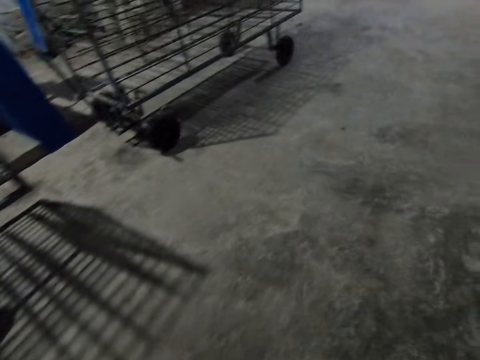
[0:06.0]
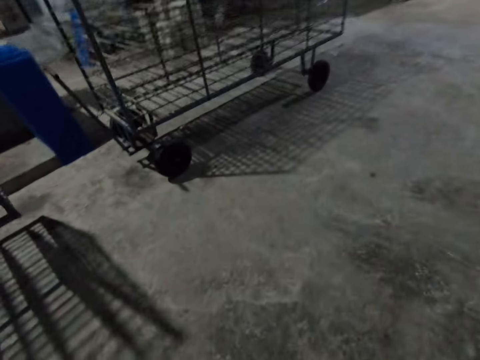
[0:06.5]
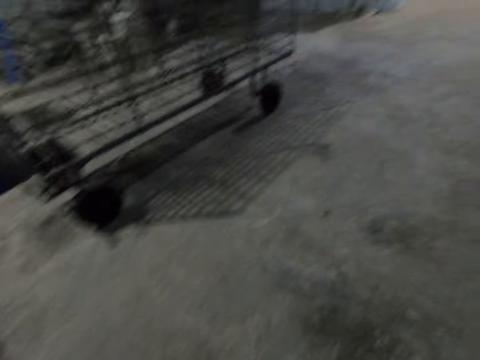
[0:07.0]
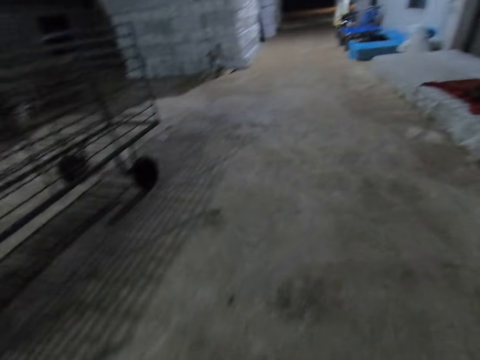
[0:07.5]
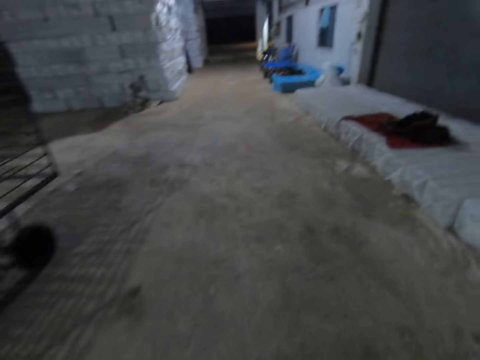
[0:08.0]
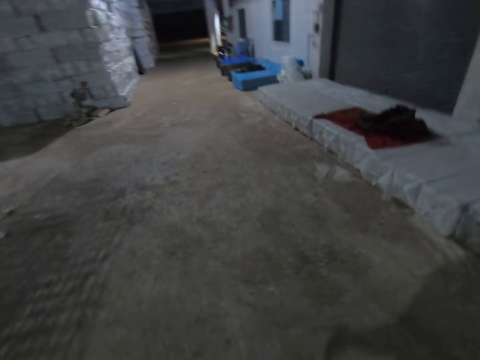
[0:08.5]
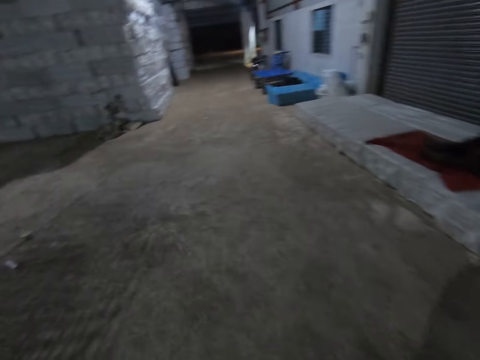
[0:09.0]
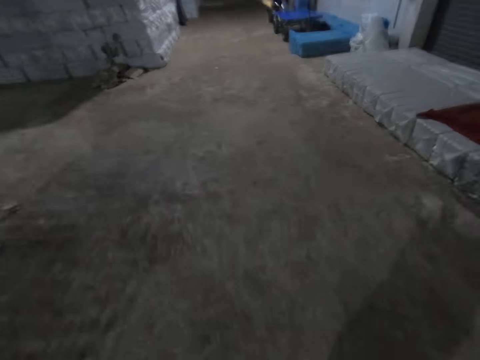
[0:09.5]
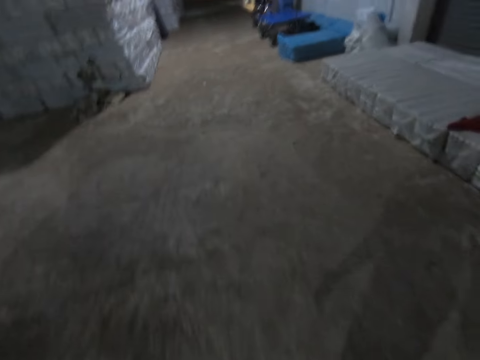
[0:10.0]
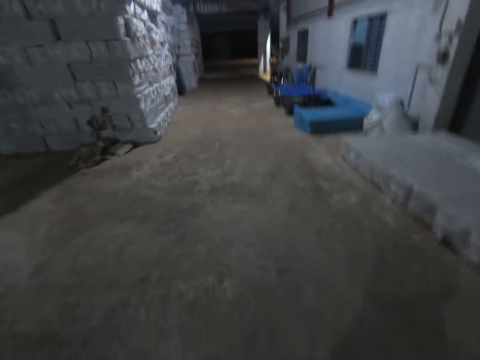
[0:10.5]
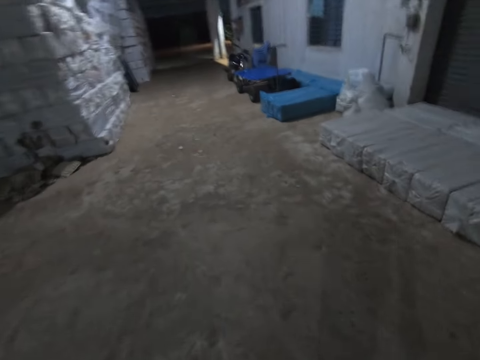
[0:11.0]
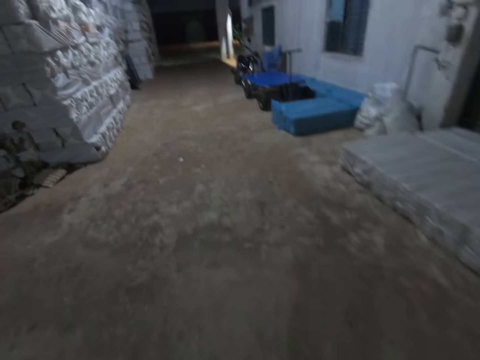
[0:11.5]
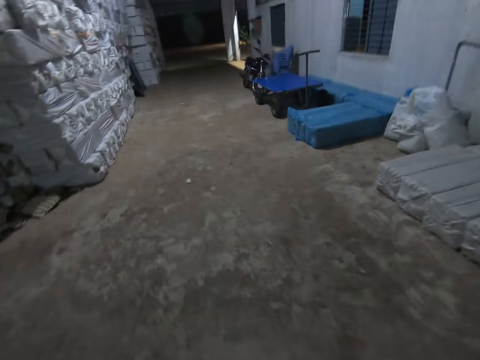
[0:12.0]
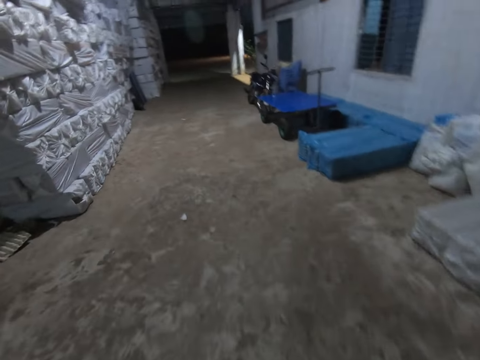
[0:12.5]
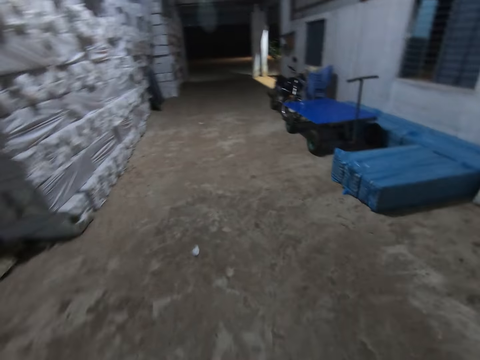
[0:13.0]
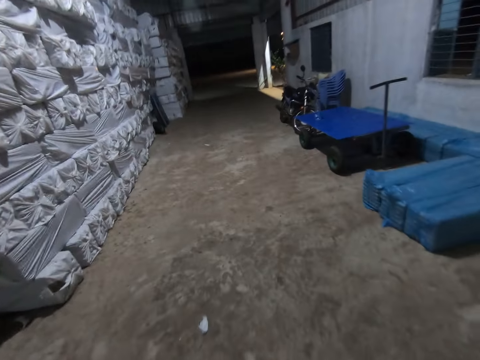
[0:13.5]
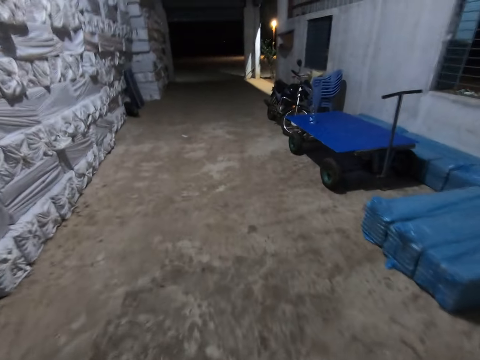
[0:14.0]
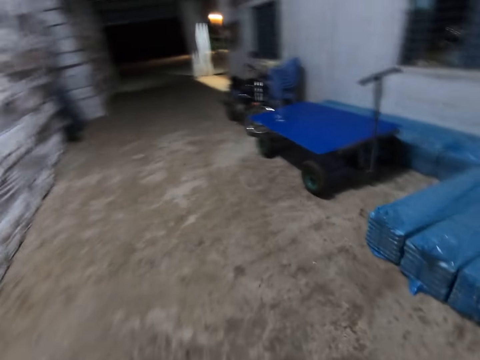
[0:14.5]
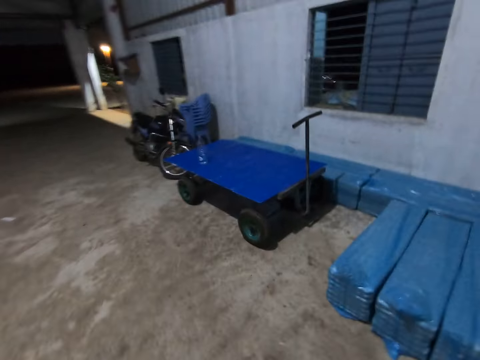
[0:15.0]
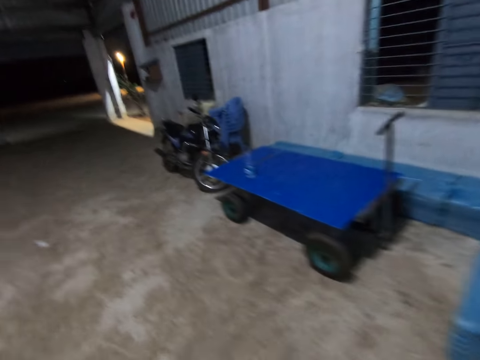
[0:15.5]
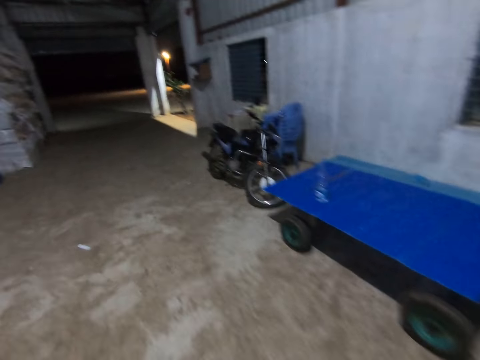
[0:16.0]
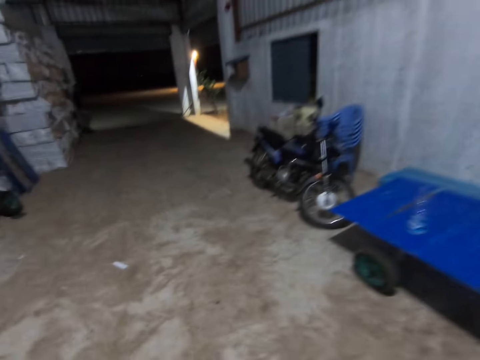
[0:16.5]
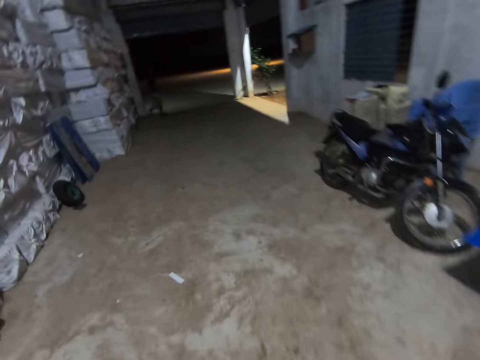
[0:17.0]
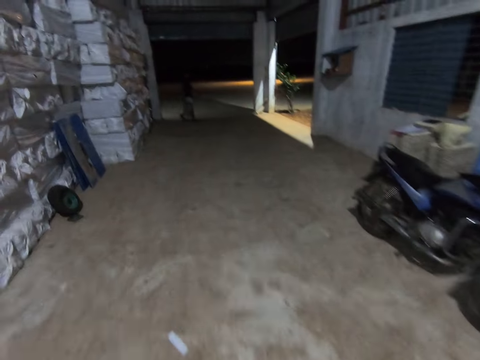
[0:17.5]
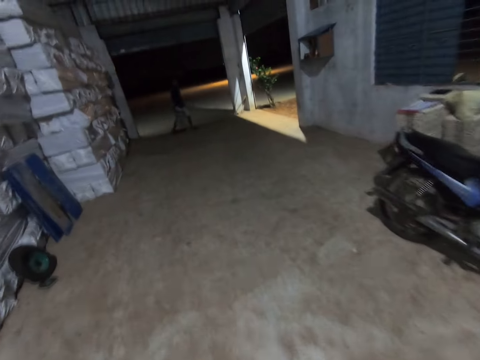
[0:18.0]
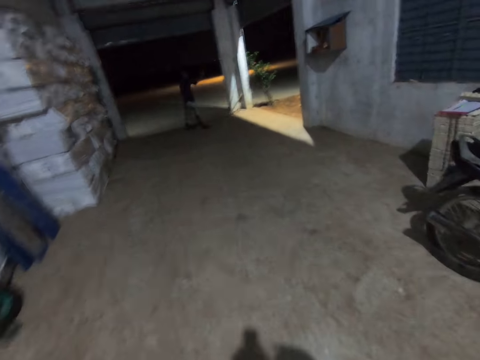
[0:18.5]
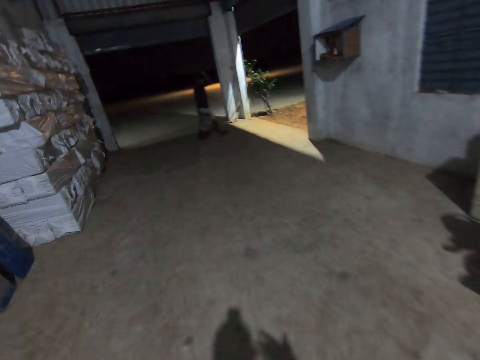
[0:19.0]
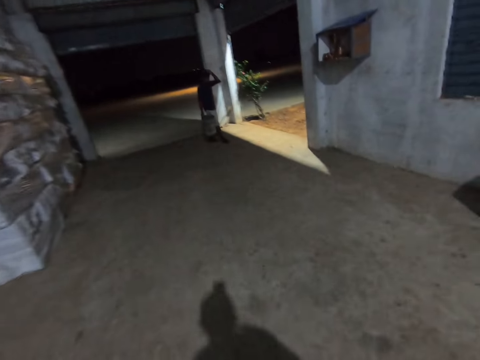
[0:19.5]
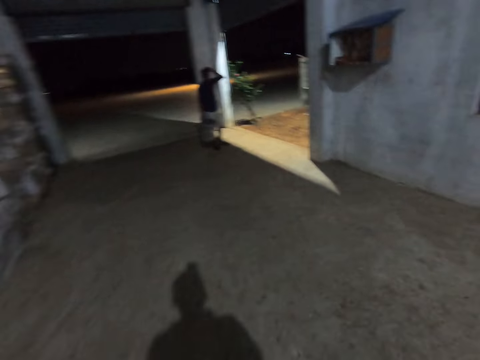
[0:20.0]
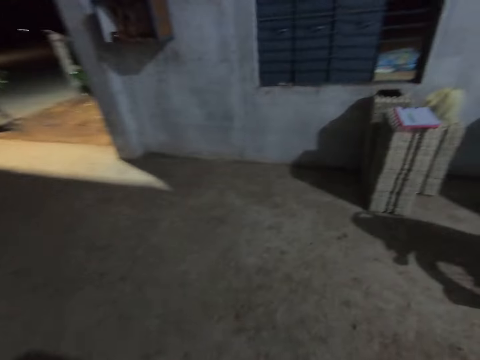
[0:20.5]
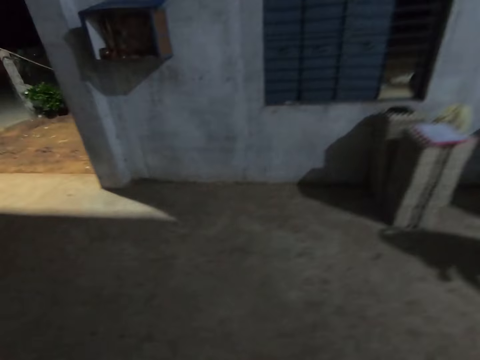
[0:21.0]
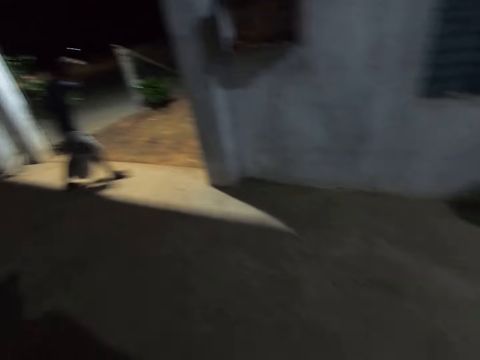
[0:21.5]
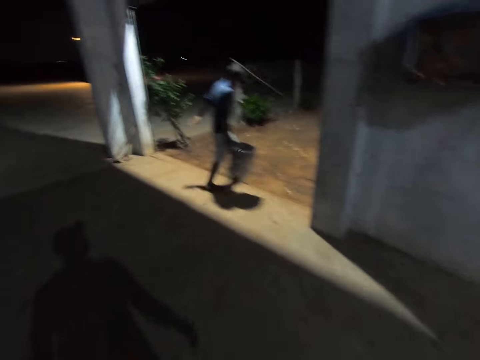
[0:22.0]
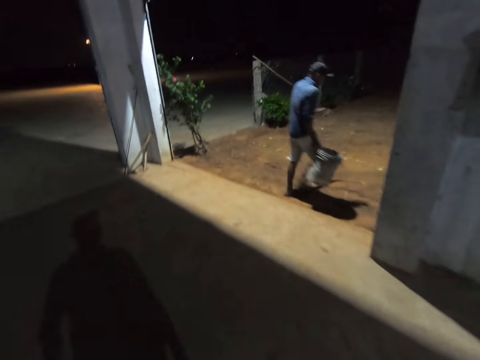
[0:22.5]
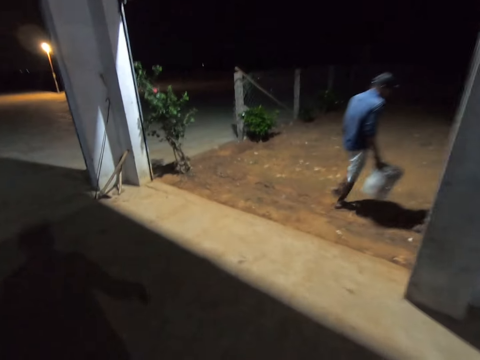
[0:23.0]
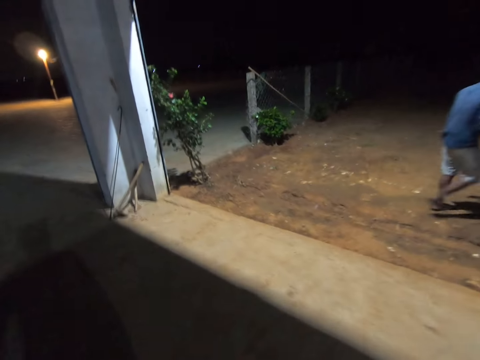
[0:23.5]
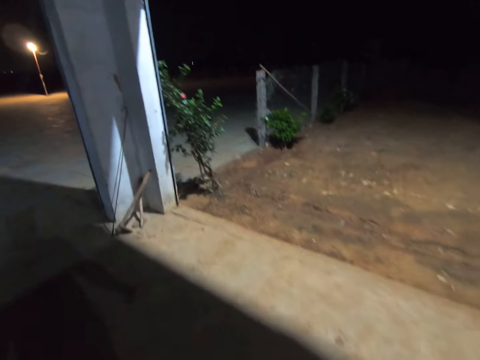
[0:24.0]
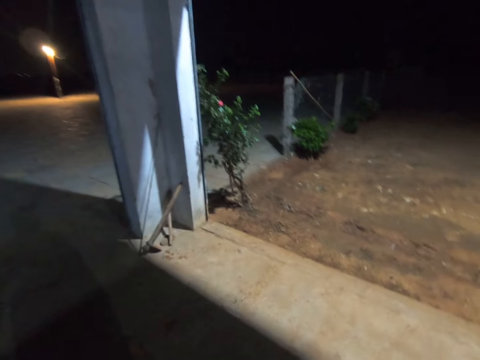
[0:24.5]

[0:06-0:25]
The camera wearer walks in the warehouse. They talk to a man. The man walks out of the factory. The camera wearer walks in the warehouse.

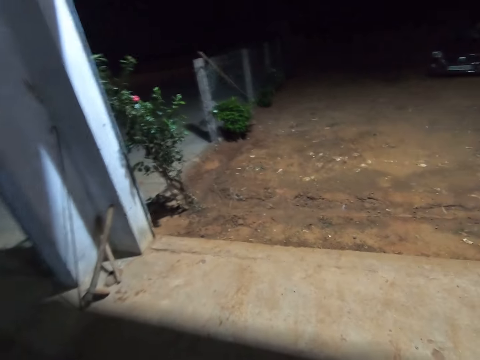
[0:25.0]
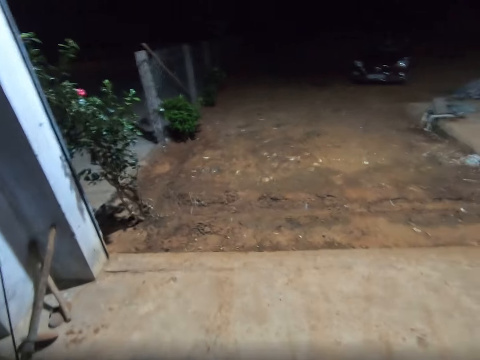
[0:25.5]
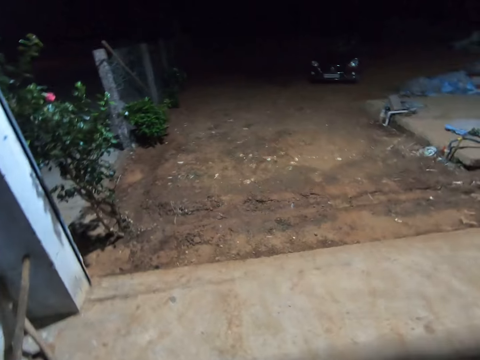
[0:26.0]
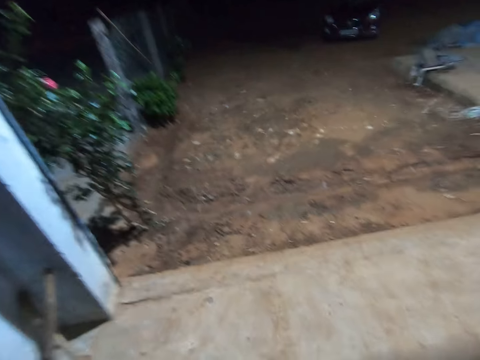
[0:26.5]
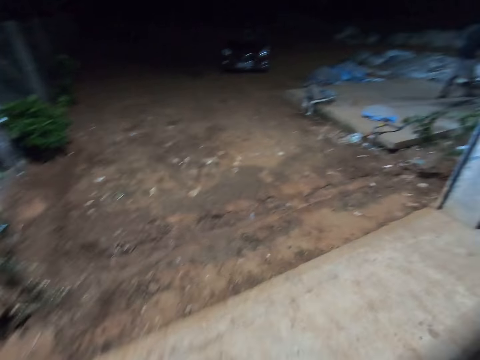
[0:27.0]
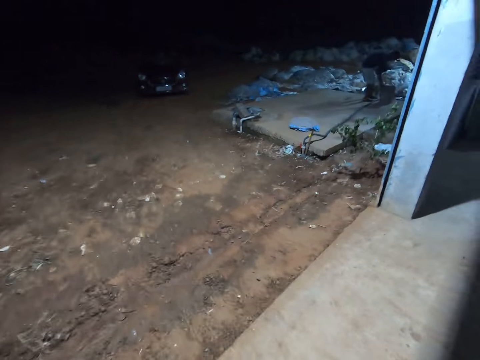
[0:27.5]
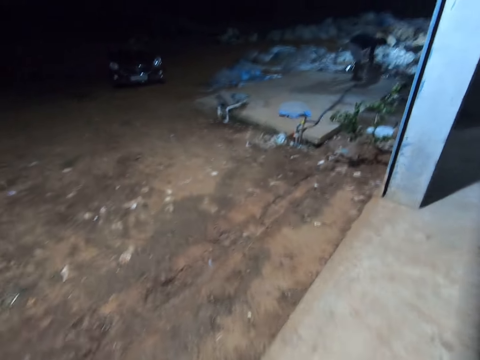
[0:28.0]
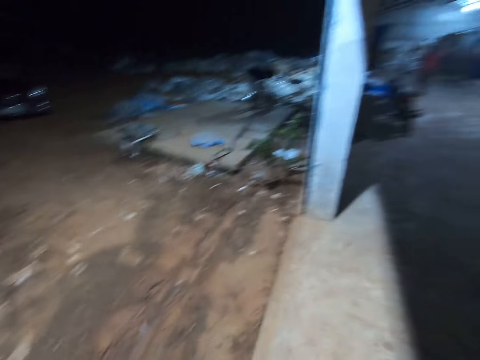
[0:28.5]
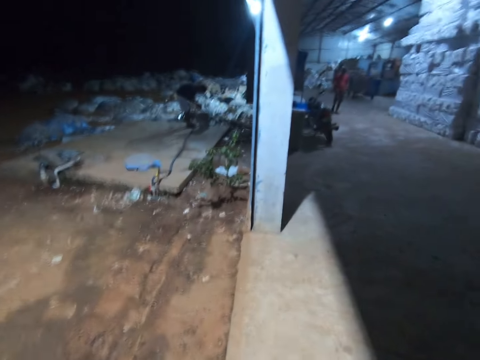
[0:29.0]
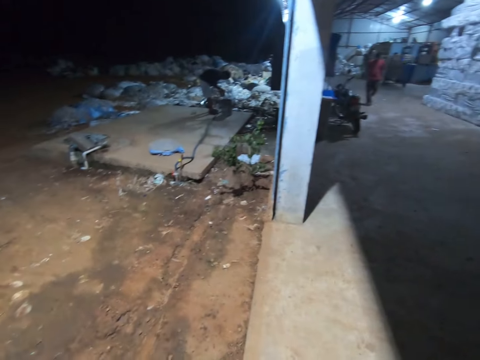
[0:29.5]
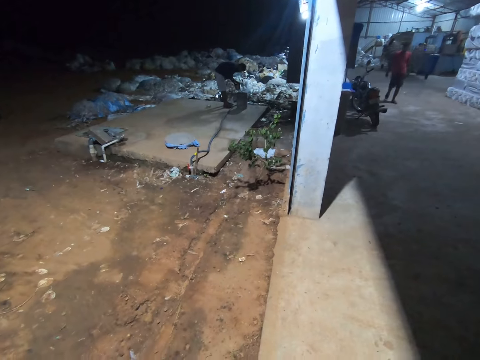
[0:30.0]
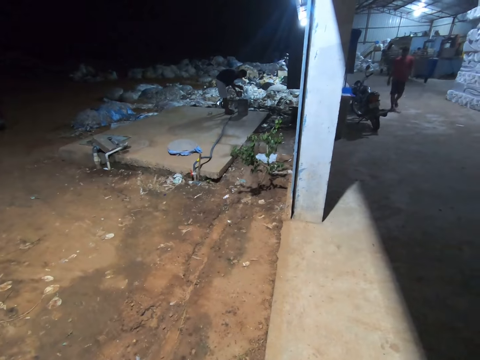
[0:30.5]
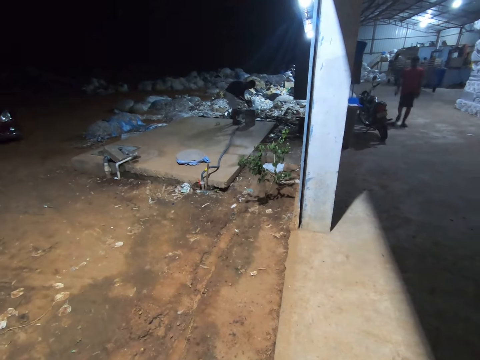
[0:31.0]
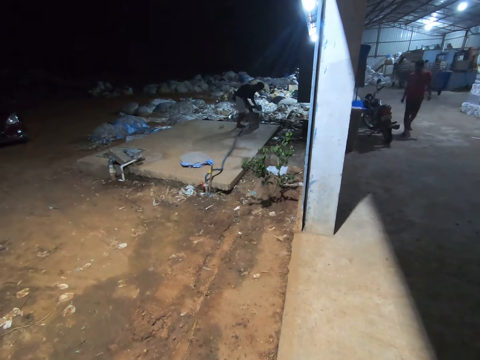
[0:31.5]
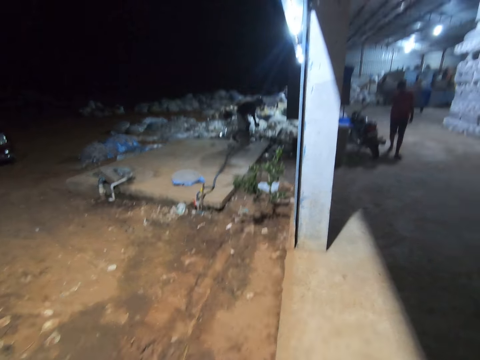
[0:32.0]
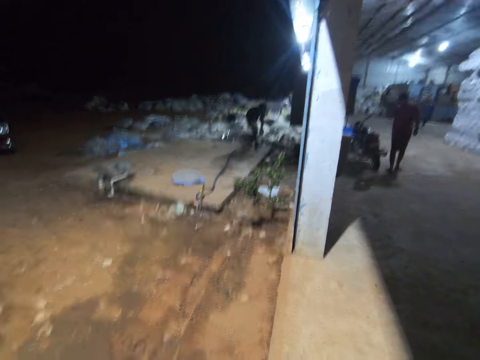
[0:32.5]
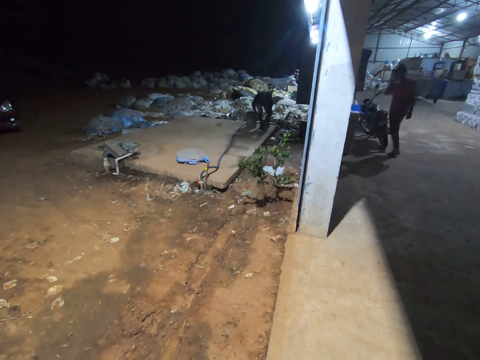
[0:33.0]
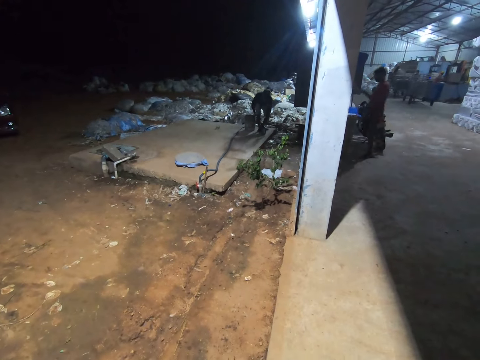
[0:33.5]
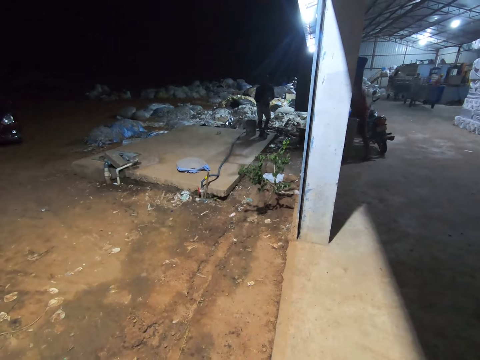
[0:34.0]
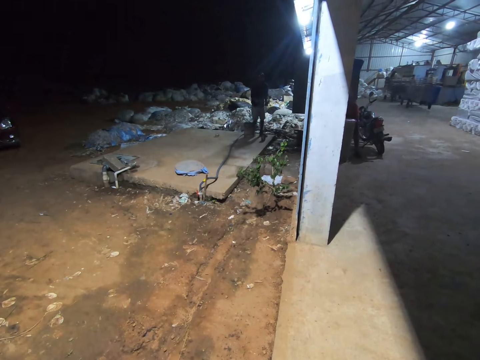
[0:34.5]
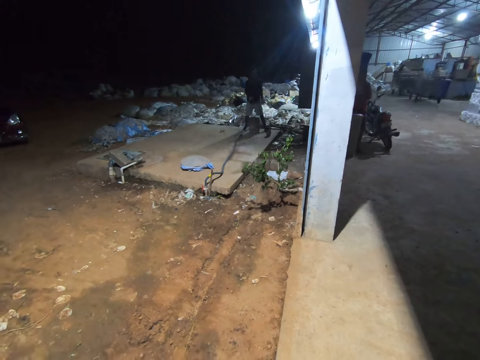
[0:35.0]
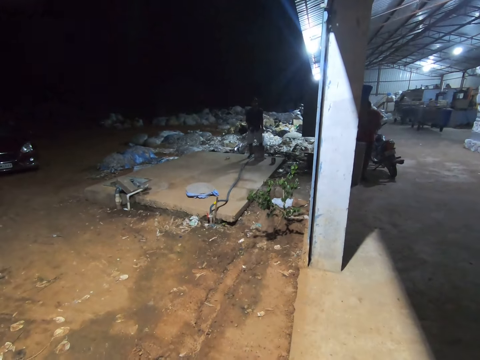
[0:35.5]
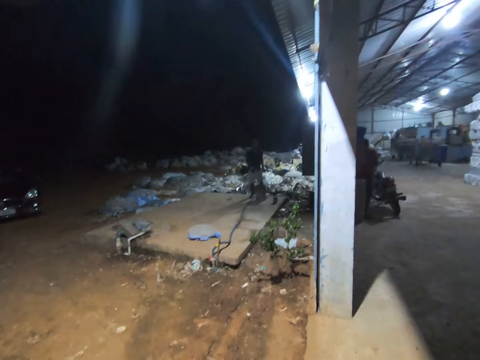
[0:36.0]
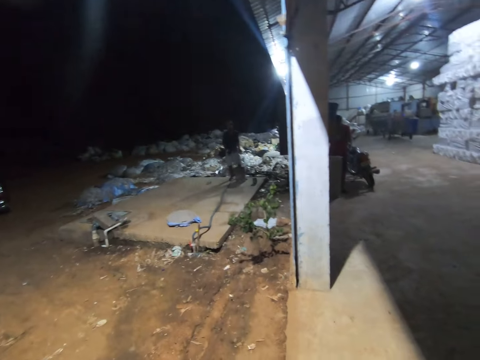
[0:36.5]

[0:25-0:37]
The camera wearer looks around. They talk to the man.
